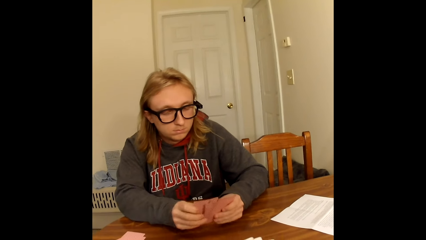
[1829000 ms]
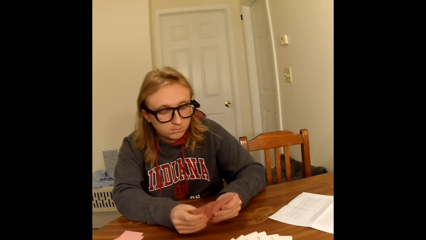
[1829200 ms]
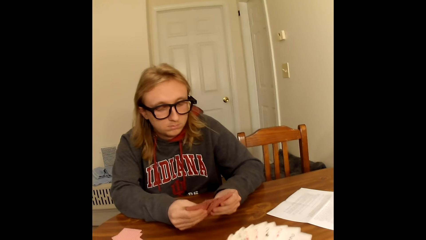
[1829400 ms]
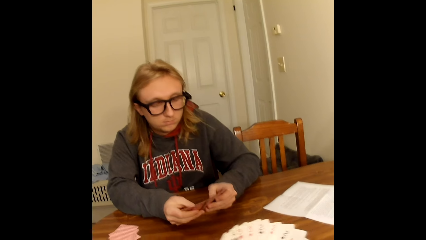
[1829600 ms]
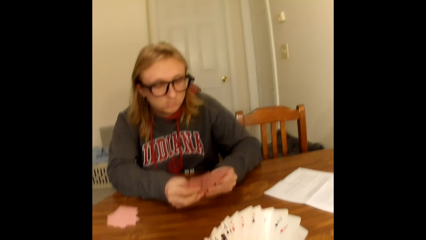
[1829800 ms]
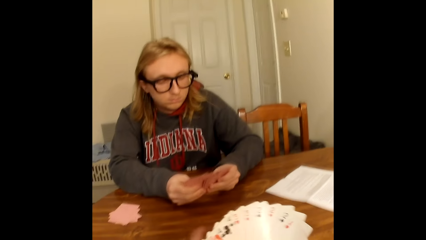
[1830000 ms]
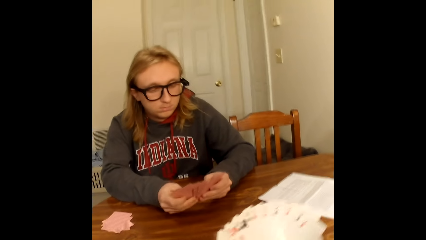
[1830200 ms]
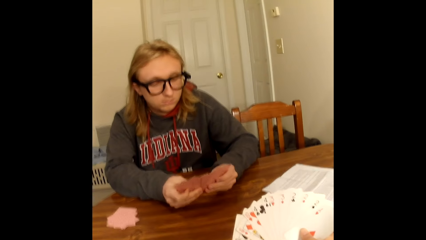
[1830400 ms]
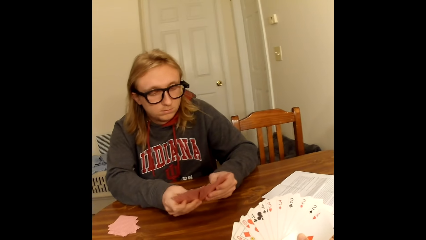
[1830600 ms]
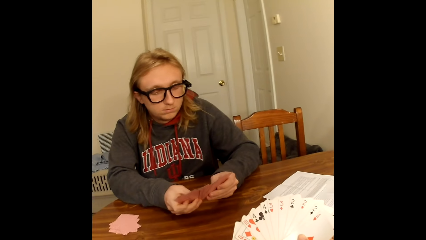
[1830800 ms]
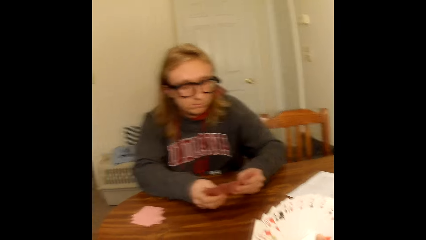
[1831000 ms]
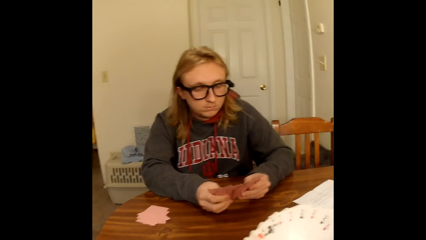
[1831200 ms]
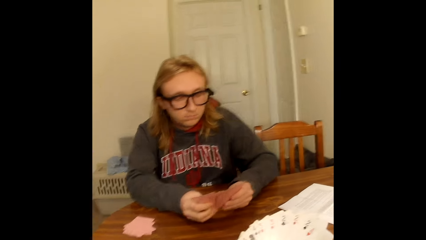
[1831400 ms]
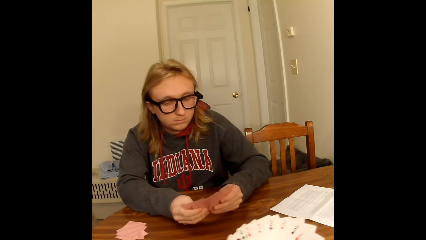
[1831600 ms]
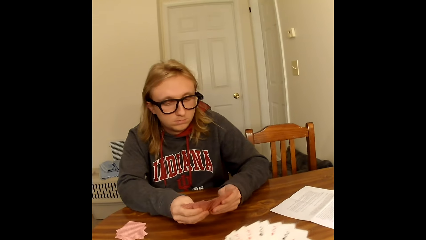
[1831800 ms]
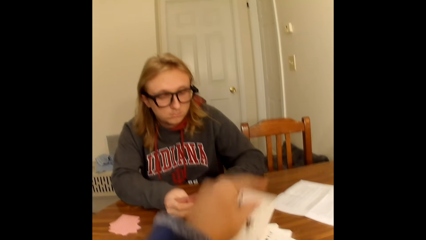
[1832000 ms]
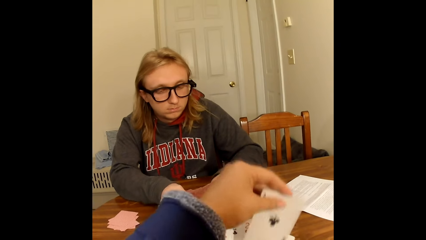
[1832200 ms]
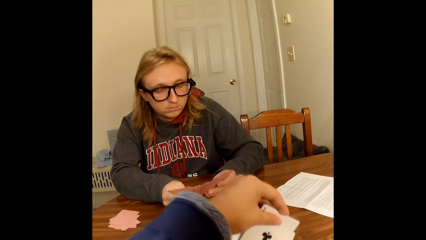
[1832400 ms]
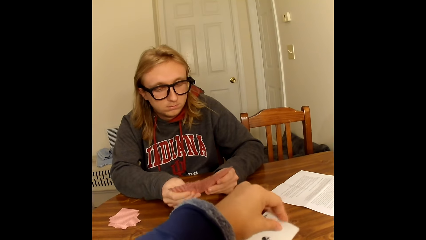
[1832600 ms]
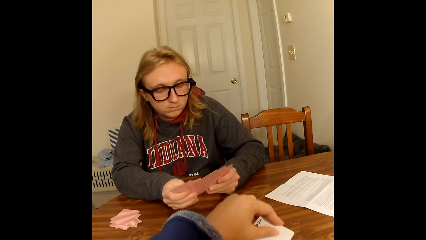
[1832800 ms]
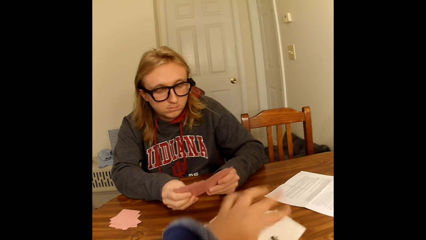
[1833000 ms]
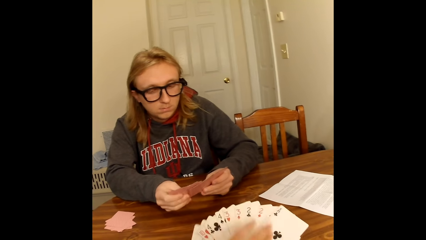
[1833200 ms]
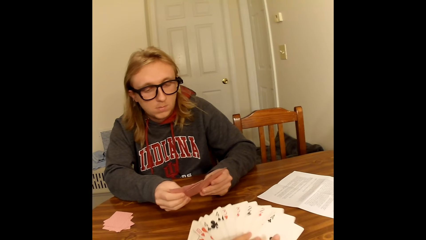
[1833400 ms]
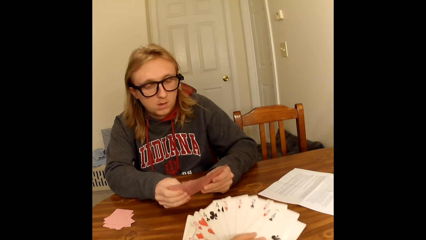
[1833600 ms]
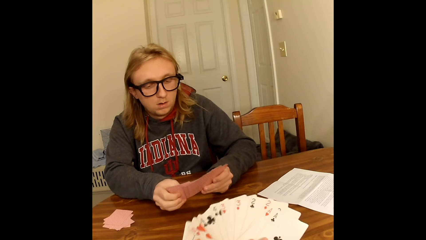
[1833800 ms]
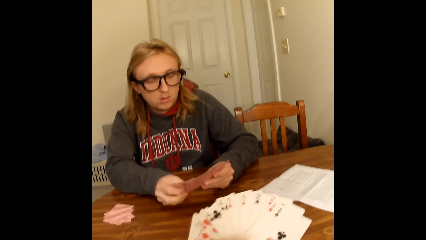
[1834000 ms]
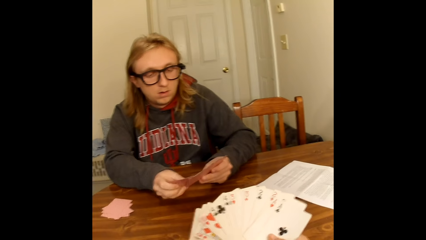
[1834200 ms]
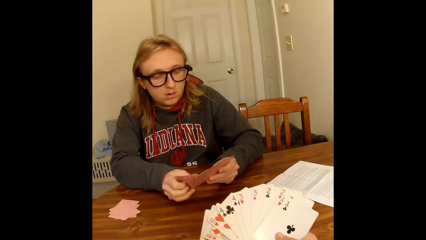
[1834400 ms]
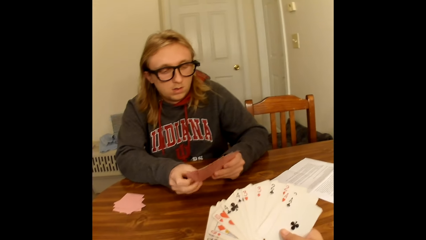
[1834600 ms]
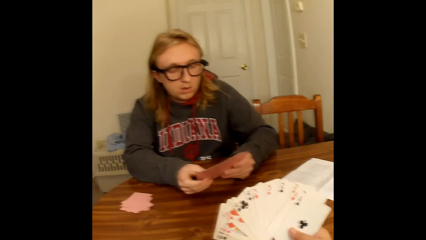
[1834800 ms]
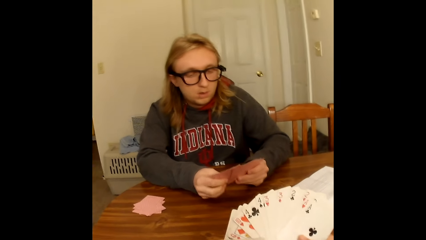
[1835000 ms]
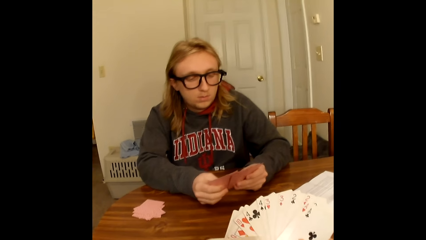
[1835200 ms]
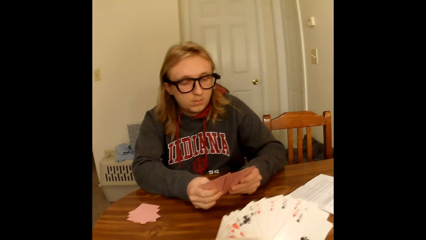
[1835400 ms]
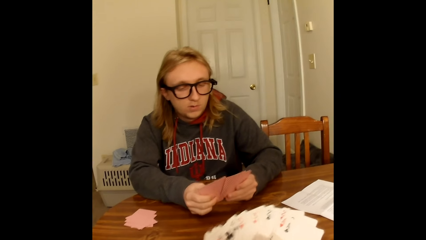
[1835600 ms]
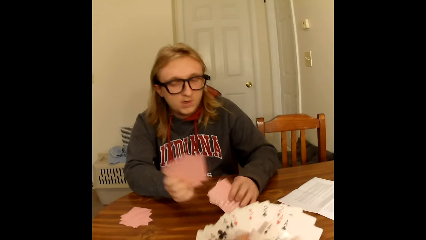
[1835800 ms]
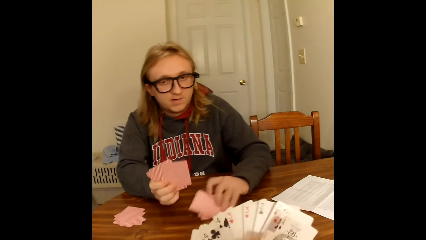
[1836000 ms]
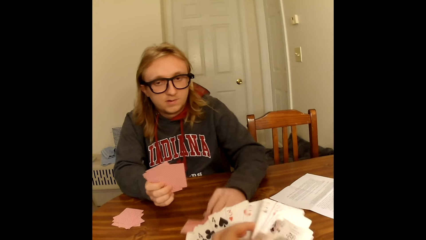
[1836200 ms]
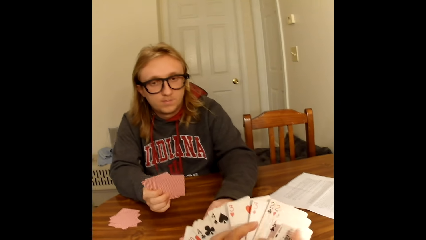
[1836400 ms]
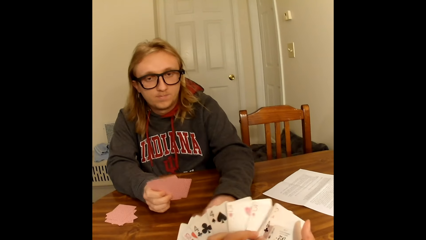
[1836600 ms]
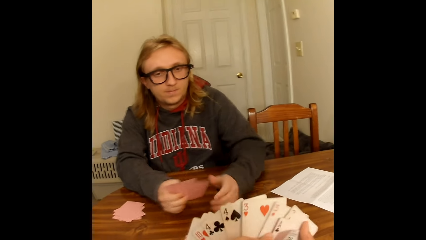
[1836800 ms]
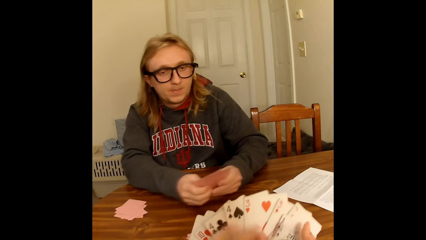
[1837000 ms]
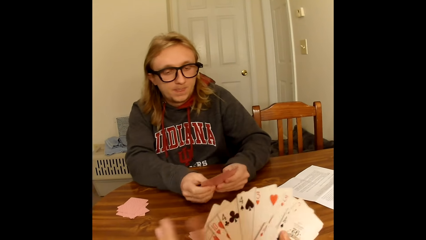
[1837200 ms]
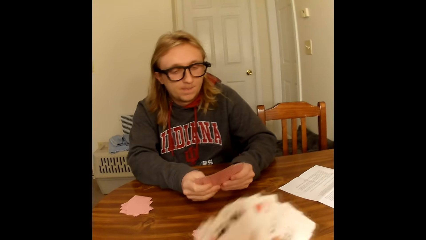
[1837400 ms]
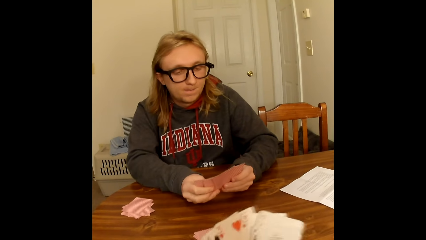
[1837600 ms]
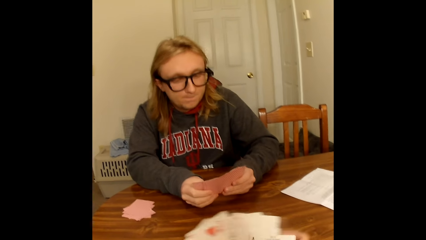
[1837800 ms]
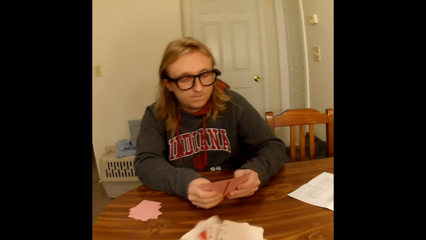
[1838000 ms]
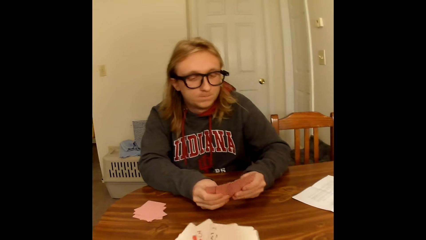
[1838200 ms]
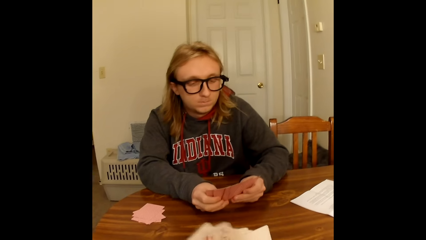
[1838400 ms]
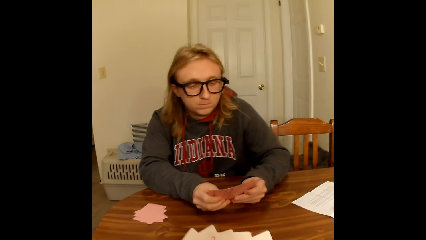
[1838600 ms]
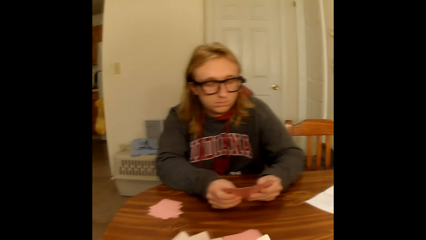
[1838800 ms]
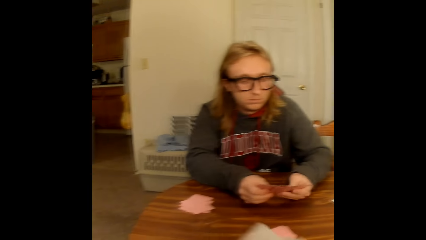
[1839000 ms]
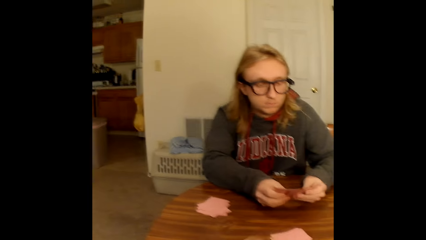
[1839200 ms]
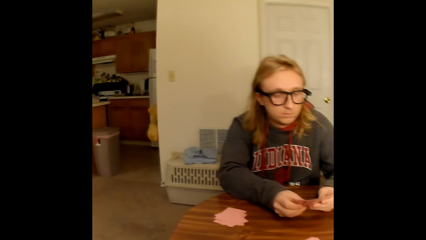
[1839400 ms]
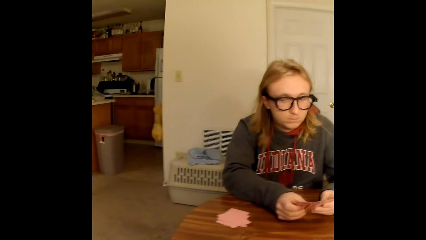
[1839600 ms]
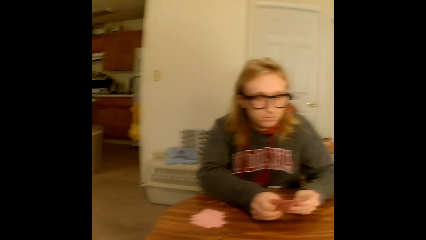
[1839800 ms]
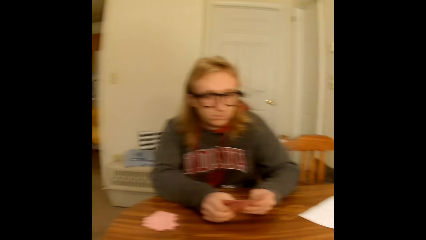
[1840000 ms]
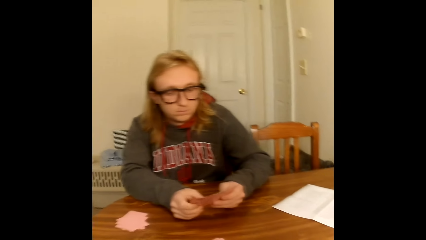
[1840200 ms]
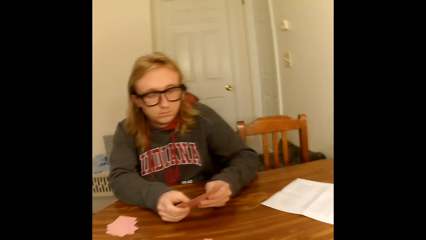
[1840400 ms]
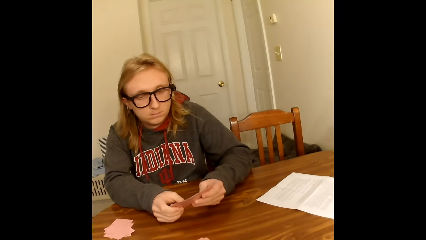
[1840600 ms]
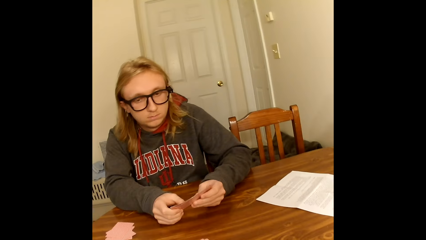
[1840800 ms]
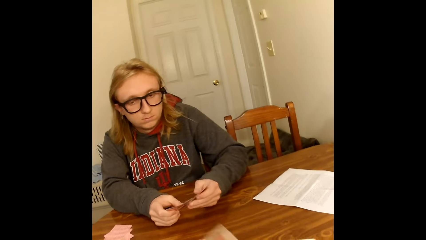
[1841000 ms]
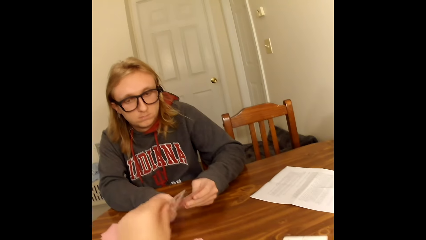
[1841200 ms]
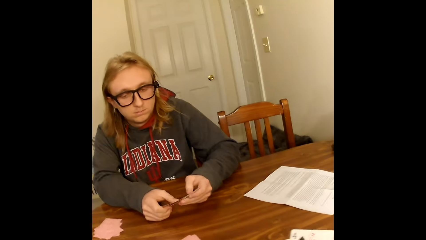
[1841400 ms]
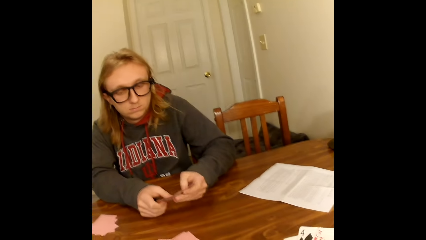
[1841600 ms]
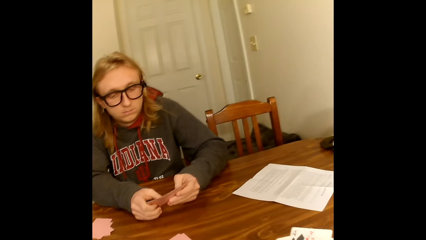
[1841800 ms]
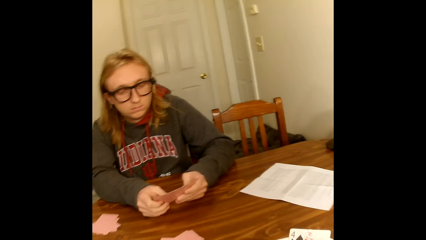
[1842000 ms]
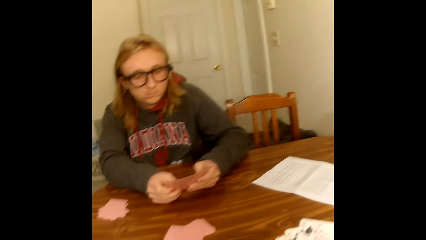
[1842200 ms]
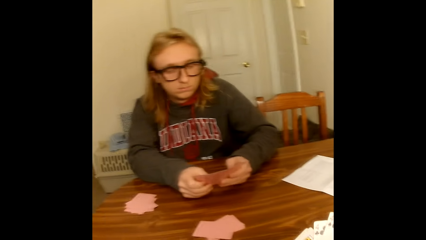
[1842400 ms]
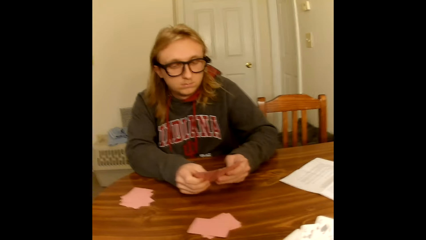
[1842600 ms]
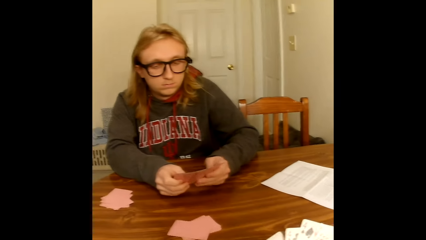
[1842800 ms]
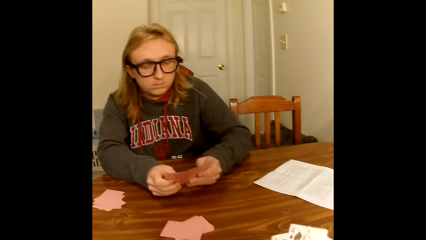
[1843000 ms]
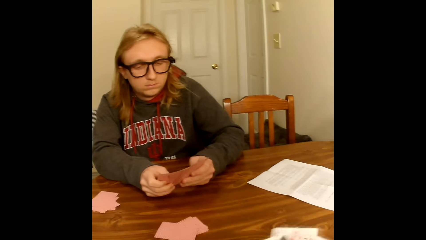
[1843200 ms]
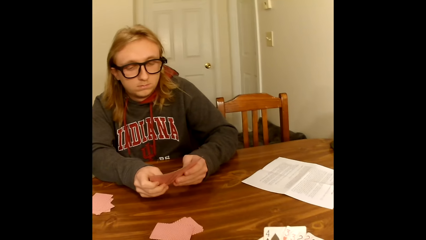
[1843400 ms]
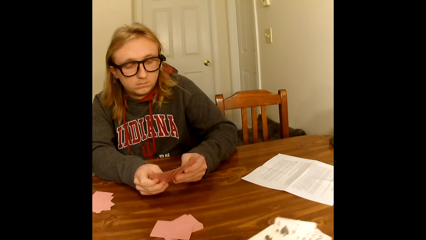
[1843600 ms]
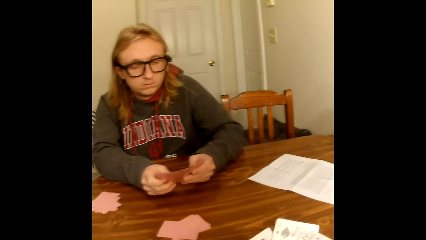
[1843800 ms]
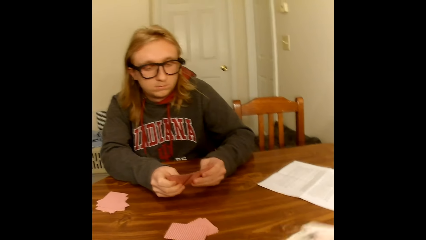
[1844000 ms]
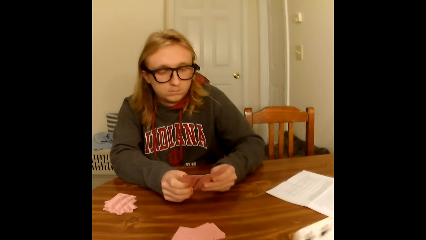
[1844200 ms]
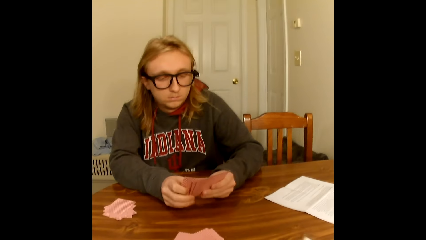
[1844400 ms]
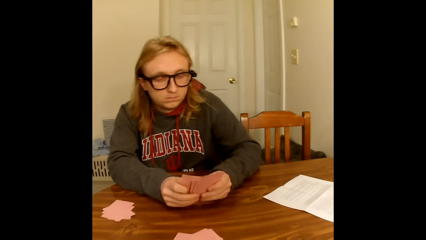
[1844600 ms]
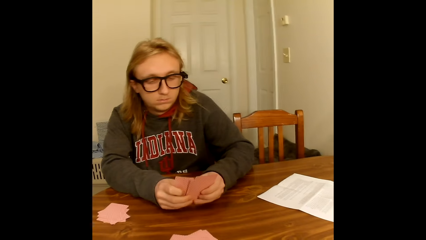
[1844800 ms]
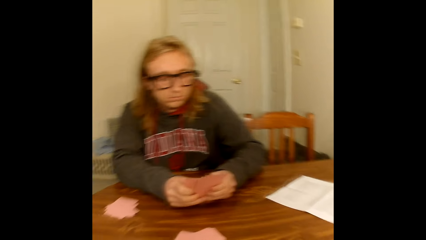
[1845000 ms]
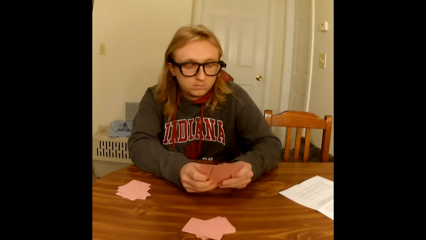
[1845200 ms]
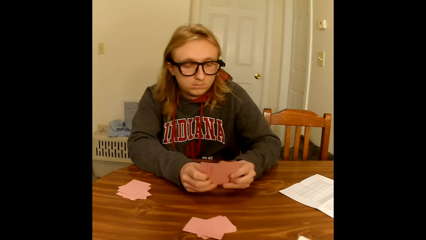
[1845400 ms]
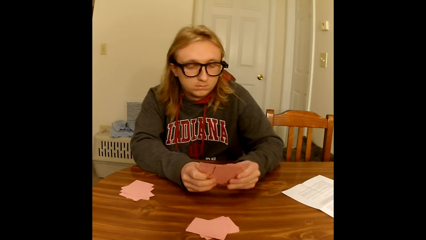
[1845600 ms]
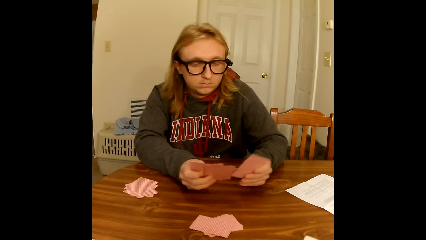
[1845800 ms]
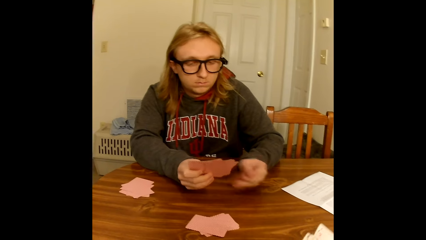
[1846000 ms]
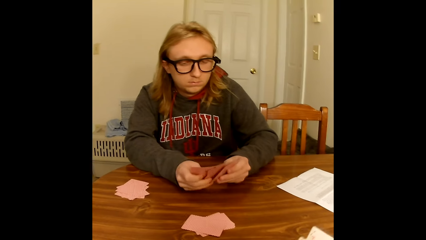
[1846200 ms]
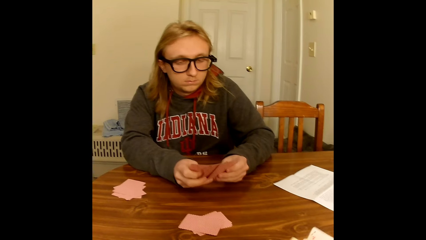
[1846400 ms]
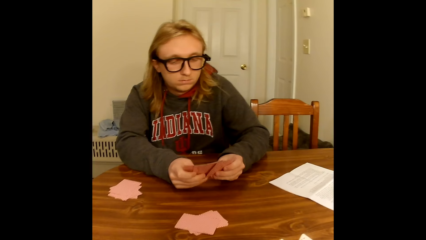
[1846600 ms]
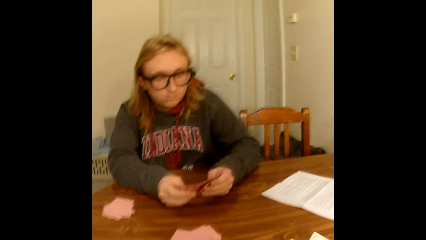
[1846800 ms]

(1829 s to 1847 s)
The camera wearer holds the playing cards face up to her on the table with her right hand. She tucks a playing card into the playing cards in her right hand with her left hand. She moves the card in front of others. She tucks another playing card into the playing cards in her right hand with her left hand. The man places some playing cards face down on the table with his left hand. The camera wearer arranges the cards. The man holds the playing cards face up to him on the table with both hands. The camera wearer holds the playing cards face up to her on the table with both hands. She places a playing card face up on the table with her right hand. The man spreads the playing cards in his hands with both hands. The man arranges cards. The camera wearer places another playing card face down on the deck of face-down playing cards on the table with her left hand. She holds the playing cards face up to her on the table with both hands. She spreads the playing cards in her hands with both hands. She arranges the cards.
